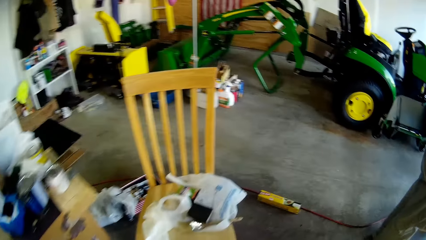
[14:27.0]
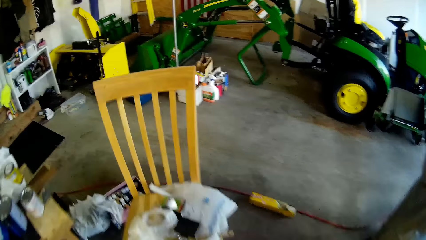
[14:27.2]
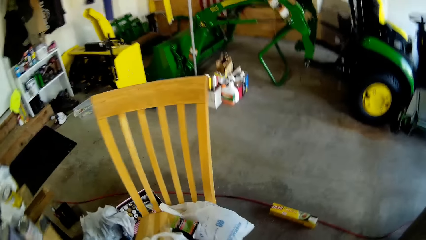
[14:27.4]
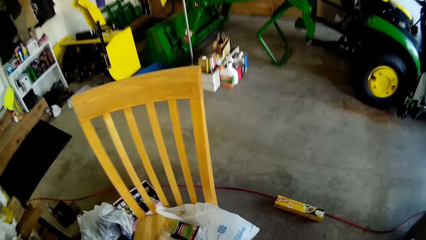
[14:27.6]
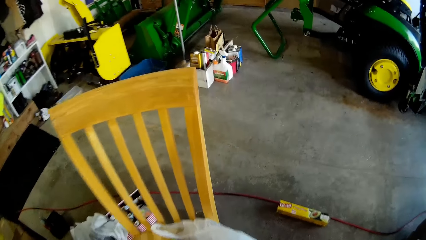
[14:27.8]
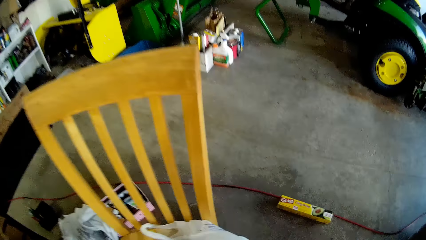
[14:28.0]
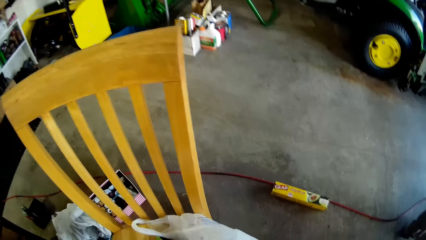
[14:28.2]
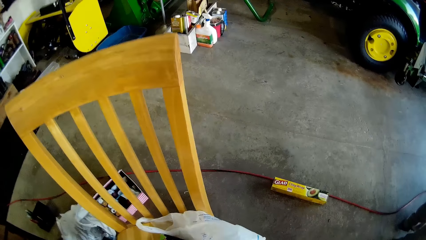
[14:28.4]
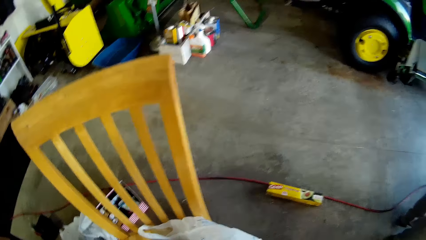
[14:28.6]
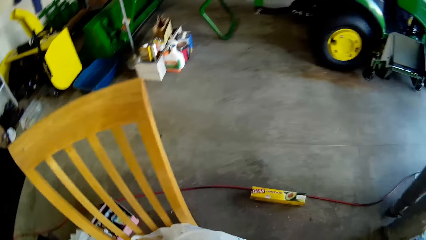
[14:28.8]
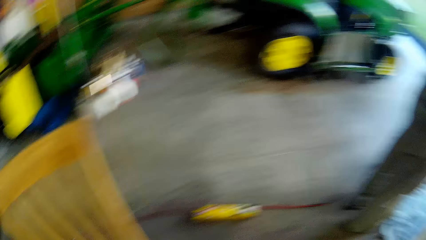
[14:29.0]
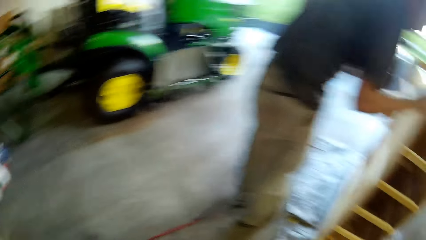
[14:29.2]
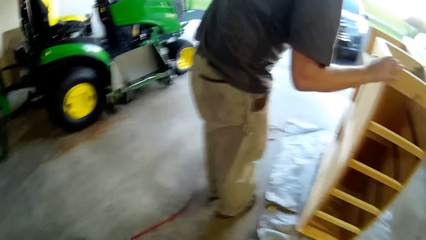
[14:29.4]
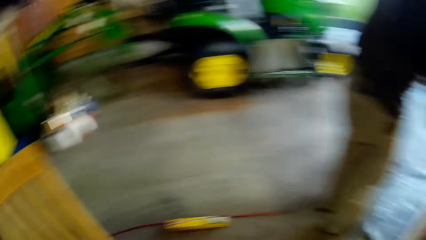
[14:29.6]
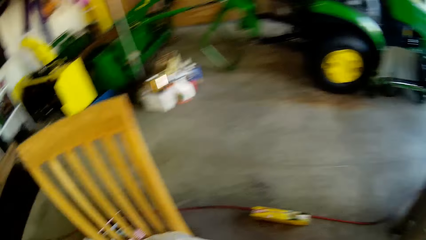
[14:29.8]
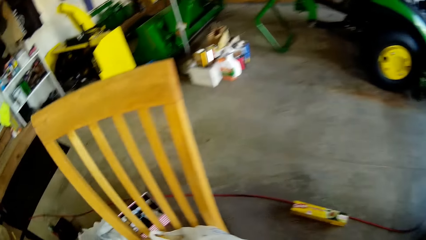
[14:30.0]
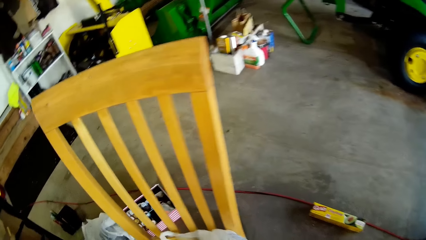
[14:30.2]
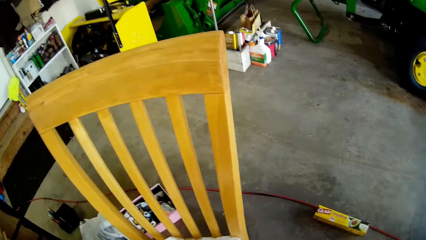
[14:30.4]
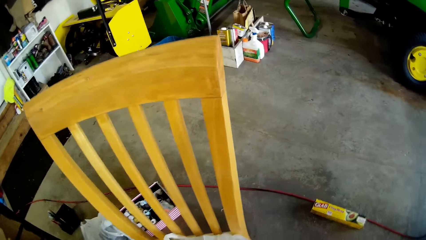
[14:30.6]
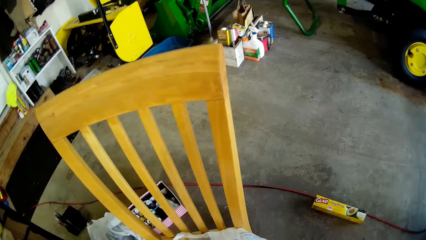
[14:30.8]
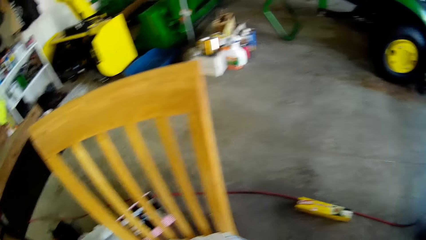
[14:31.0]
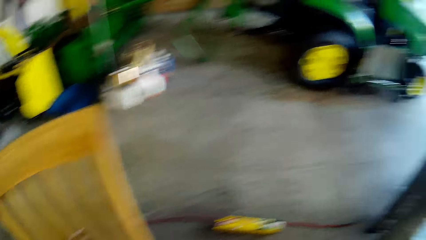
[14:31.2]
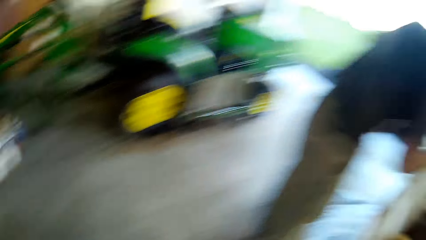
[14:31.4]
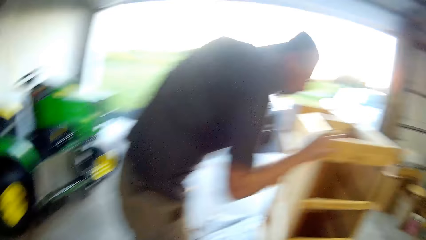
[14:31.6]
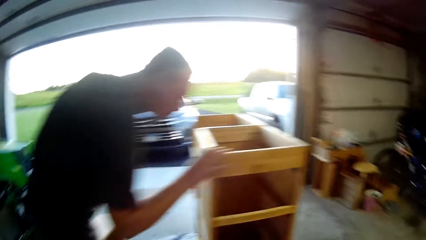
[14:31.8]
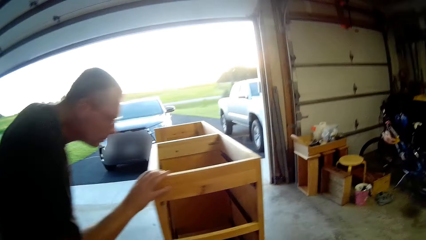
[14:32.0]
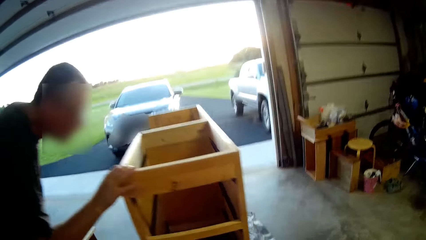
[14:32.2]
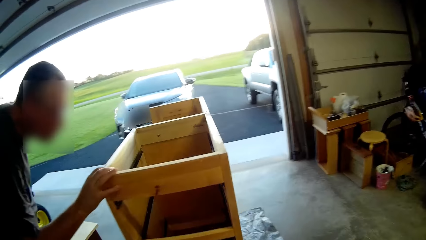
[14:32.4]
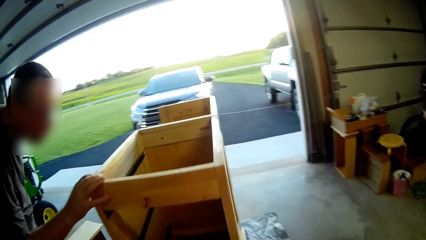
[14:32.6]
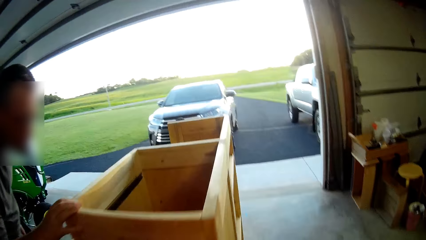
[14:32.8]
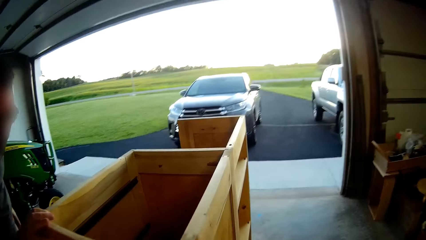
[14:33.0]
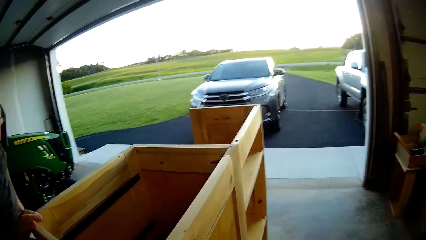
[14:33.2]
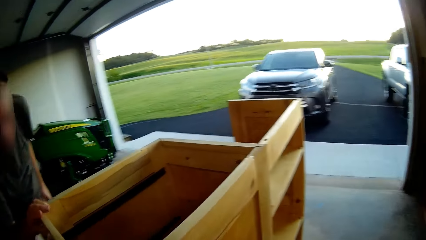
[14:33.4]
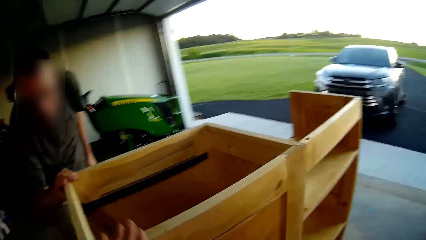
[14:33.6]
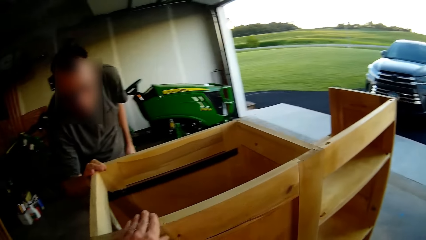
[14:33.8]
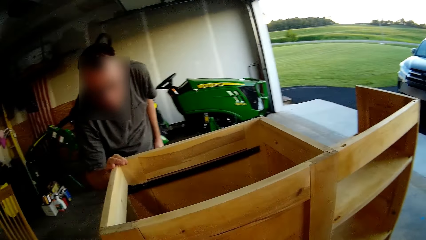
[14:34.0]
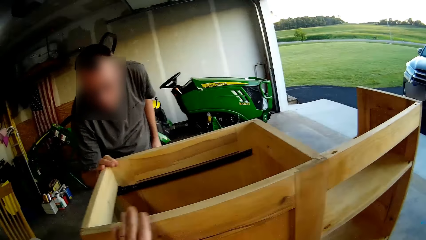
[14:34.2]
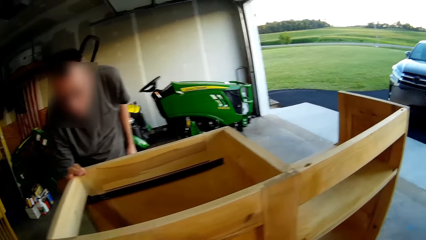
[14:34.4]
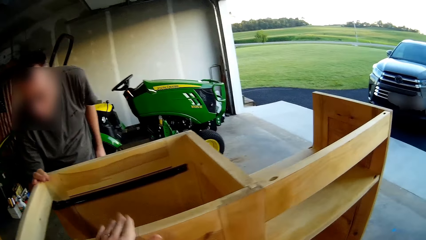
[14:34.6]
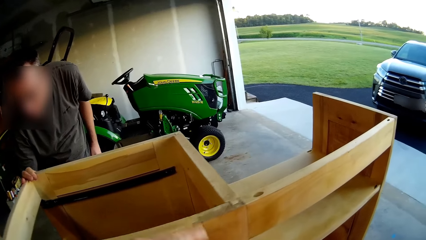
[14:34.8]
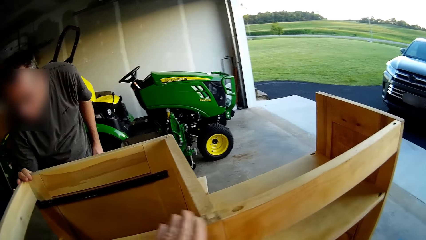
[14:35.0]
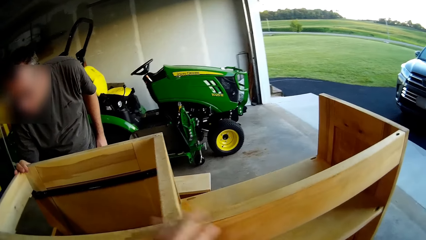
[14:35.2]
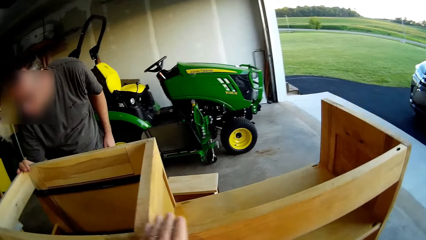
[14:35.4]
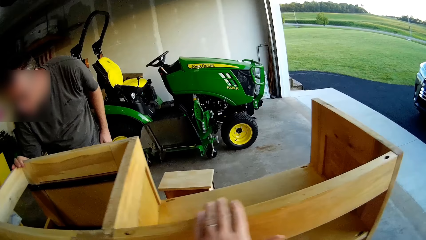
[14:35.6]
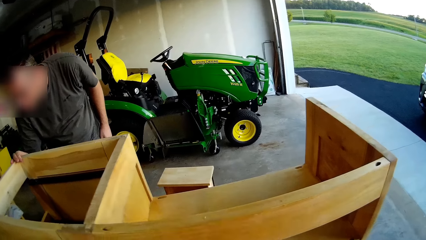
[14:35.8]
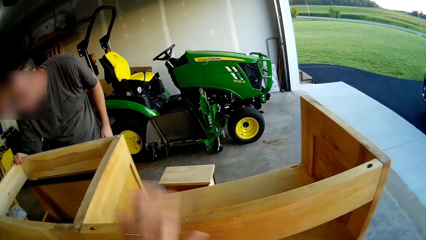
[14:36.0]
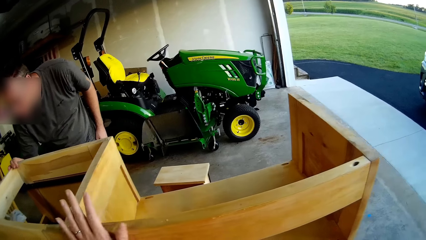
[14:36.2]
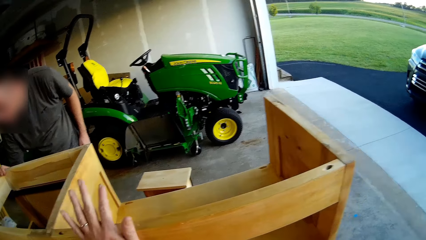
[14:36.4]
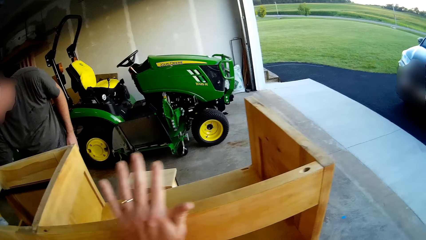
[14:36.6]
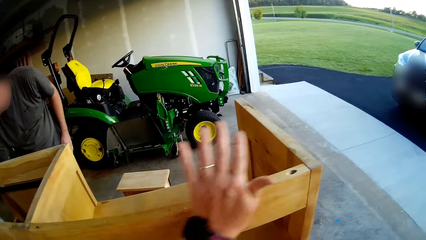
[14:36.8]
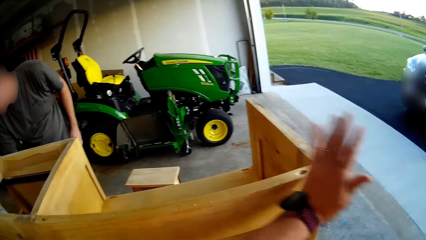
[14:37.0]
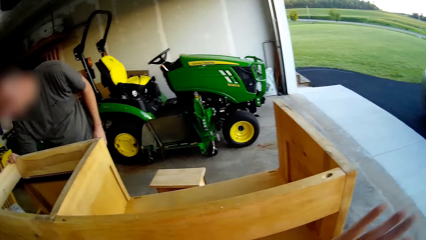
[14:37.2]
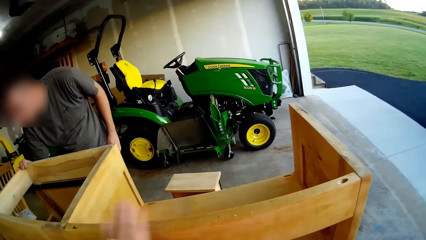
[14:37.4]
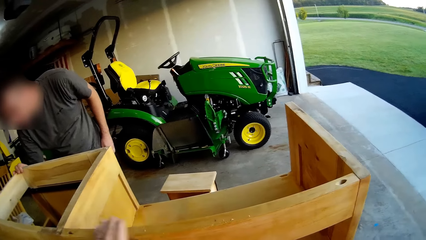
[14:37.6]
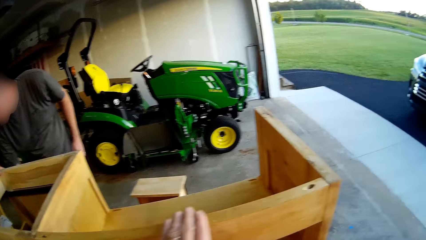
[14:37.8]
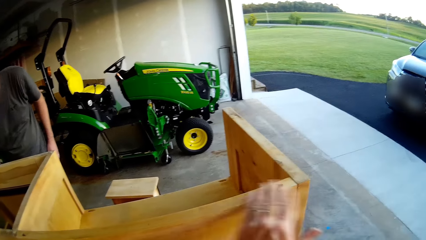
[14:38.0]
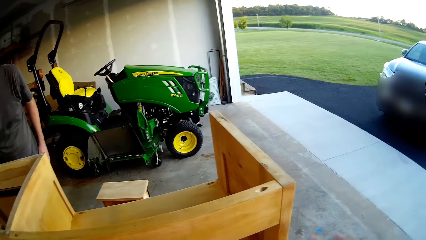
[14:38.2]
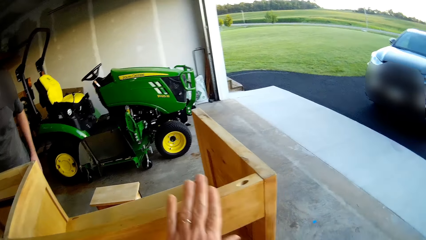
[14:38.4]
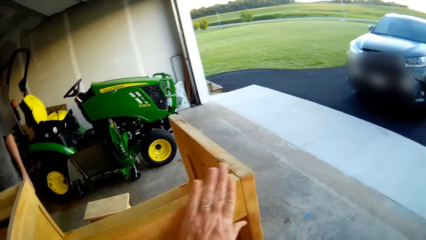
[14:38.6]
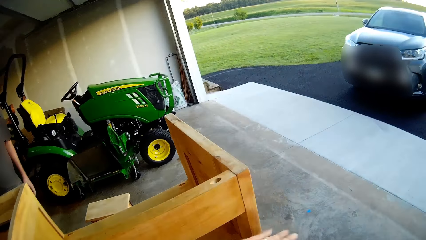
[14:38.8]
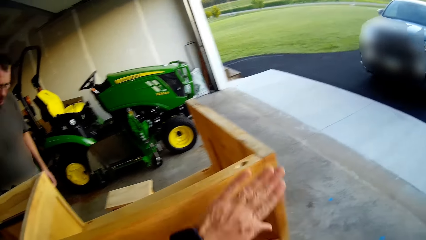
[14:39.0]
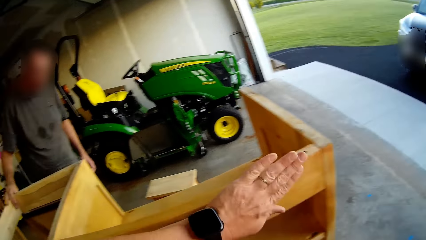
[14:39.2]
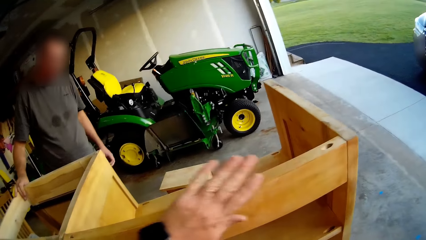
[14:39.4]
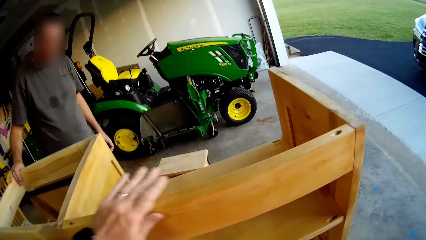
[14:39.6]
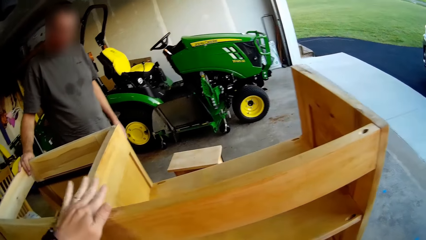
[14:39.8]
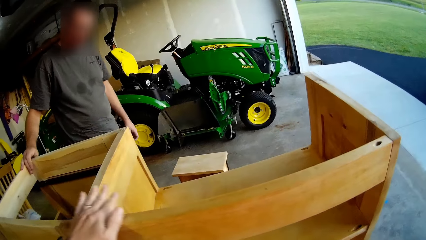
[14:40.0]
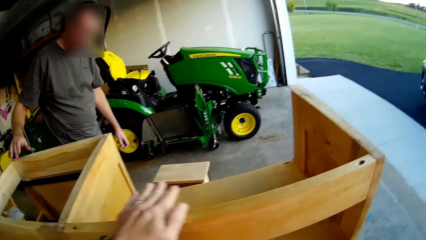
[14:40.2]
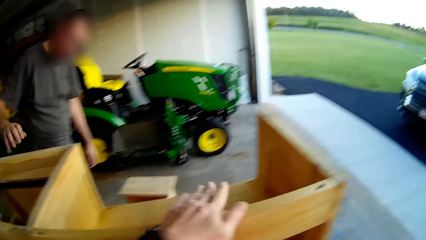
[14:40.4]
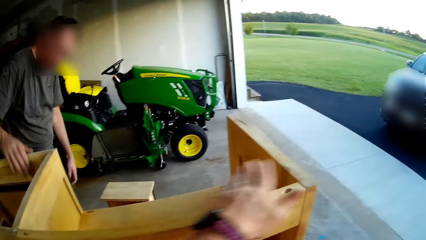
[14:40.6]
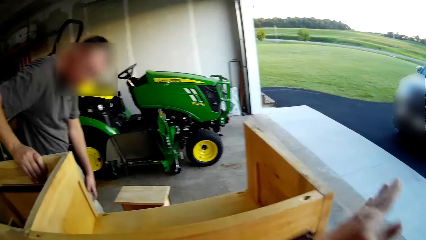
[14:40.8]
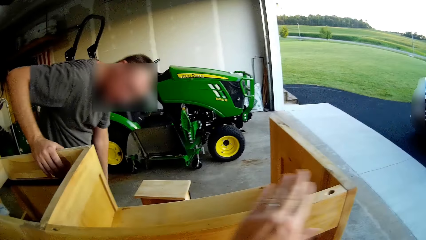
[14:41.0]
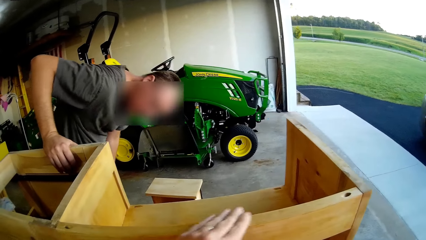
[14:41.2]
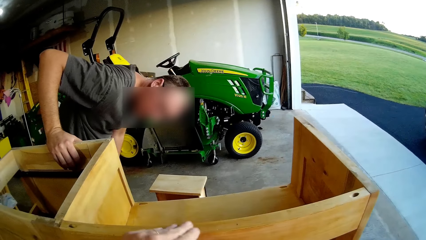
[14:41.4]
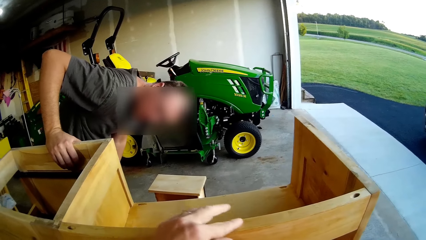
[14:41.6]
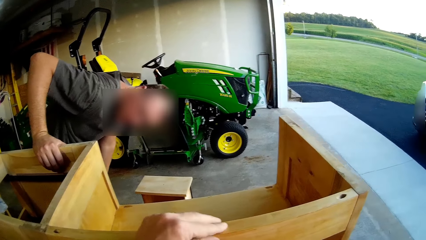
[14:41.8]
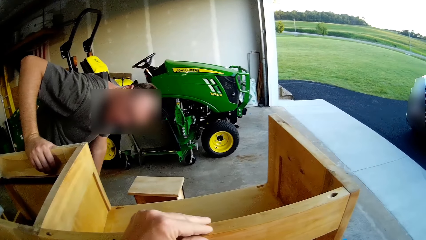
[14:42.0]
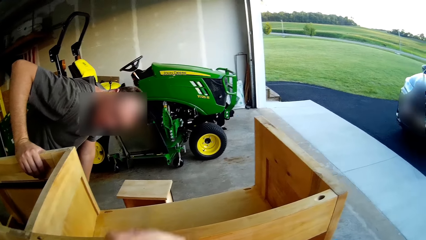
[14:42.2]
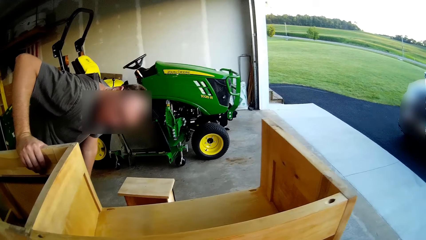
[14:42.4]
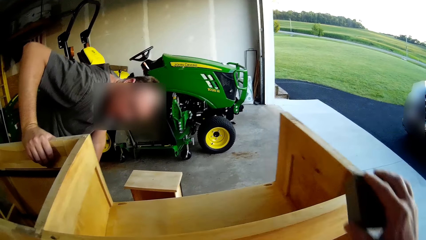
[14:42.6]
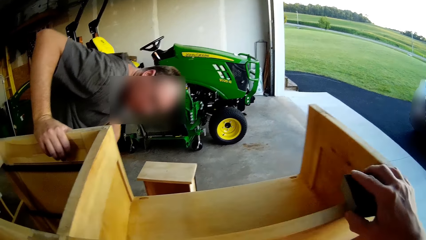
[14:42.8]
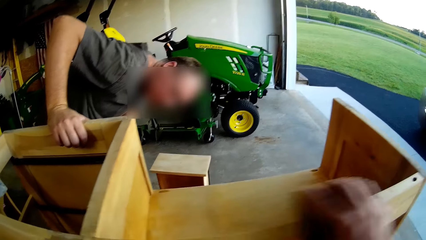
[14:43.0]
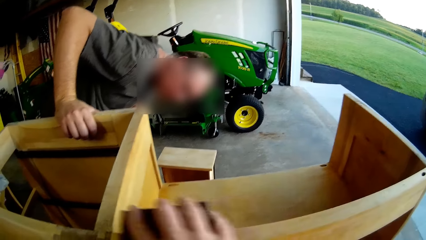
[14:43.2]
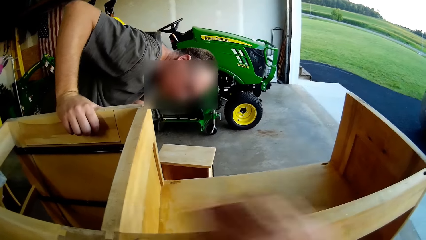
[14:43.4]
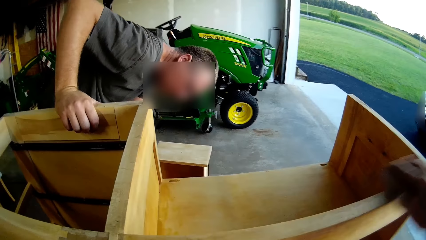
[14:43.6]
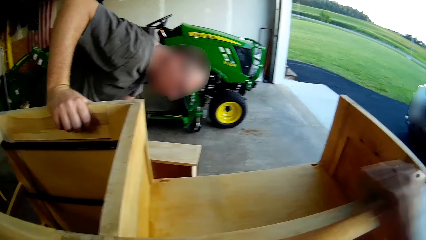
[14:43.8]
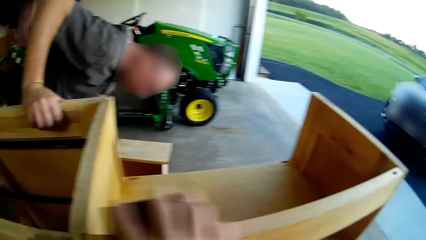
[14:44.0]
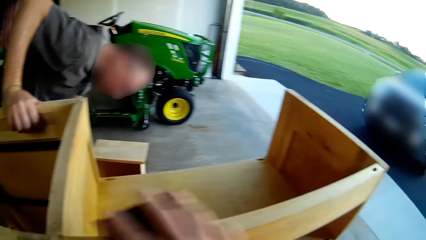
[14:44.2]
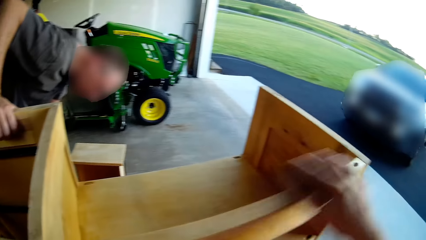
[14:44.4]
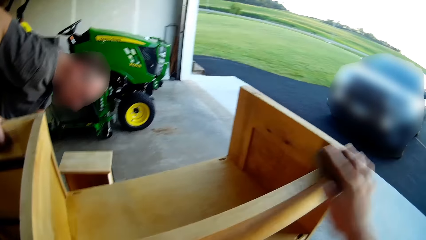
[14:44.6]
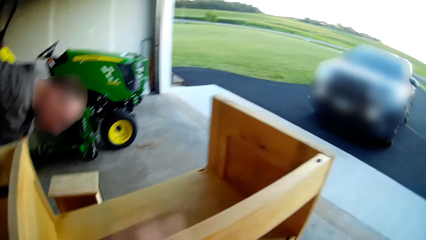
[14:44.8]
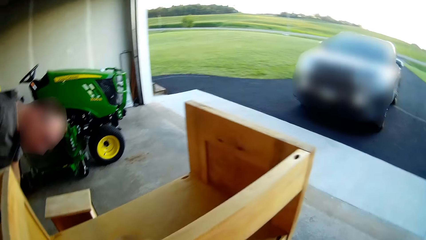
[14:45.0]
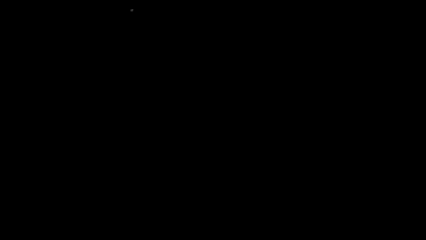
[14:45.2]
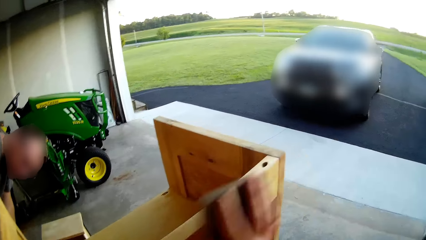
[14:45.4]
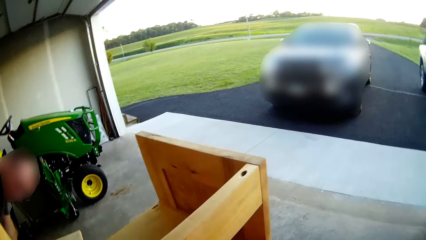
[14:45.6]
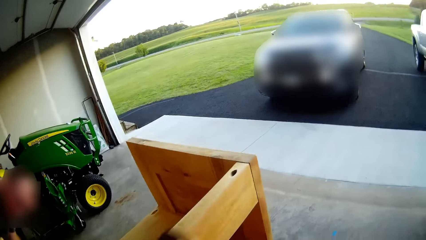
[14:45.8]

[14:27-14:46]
The camera wearer picks up the plastic bag. A man holds a wood furniture with his hand. The camera wearer walks and looks around. The man looks at the shelf. The camera wearer looks at the man. He smoothens a wood with his hand and dusts off the board. The man talks to the camera wearer. The camera wearer scrubs the shelf with the sandpaper.
